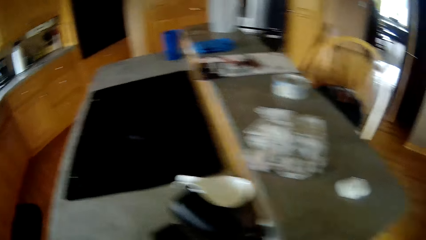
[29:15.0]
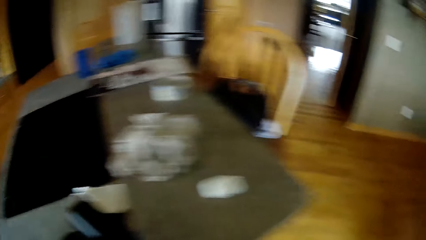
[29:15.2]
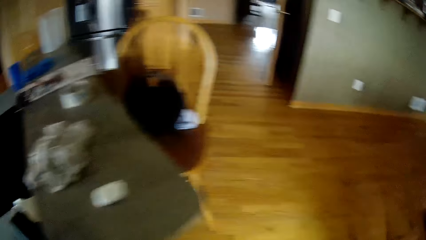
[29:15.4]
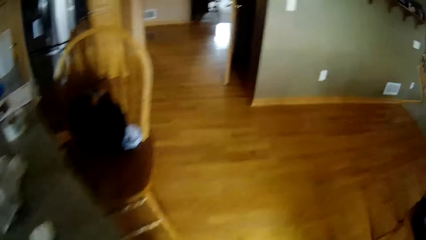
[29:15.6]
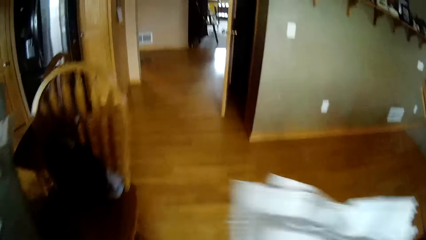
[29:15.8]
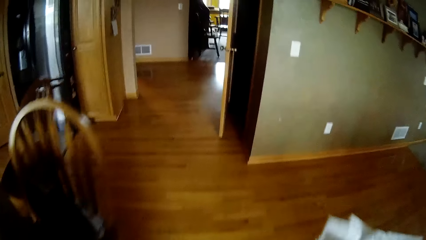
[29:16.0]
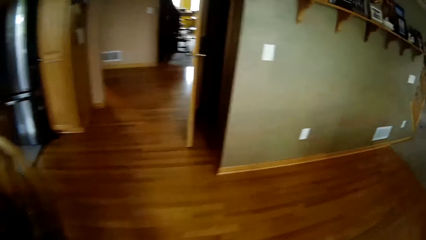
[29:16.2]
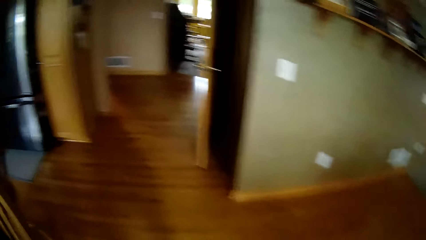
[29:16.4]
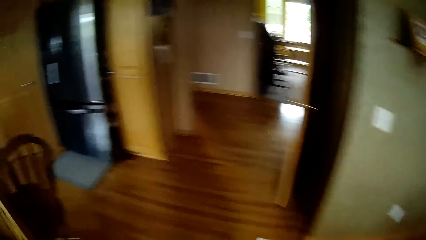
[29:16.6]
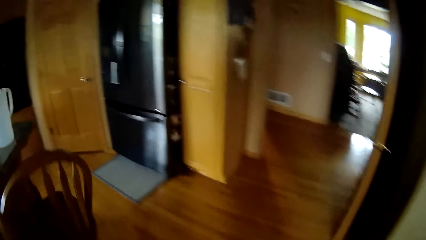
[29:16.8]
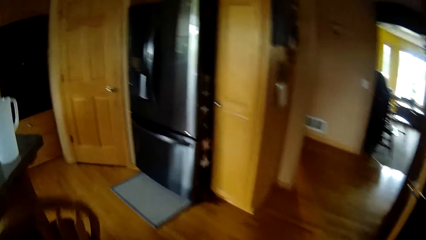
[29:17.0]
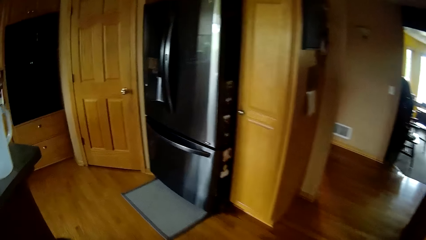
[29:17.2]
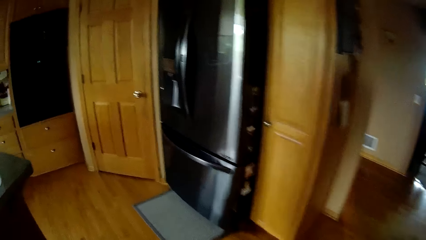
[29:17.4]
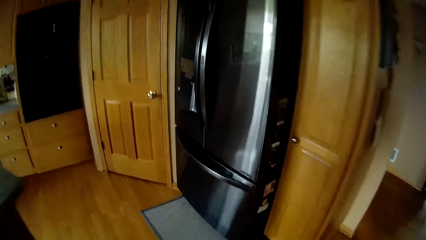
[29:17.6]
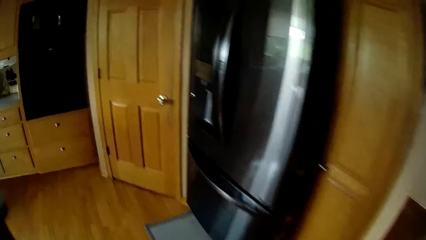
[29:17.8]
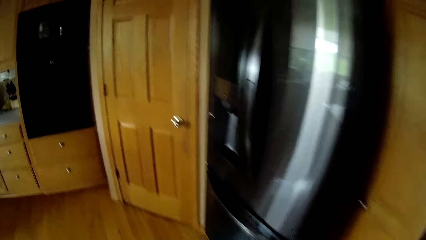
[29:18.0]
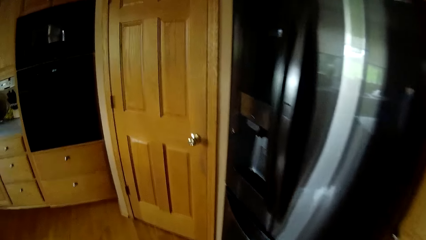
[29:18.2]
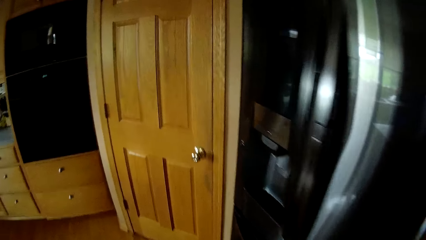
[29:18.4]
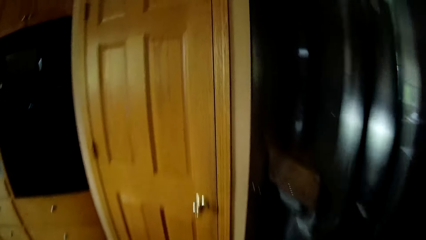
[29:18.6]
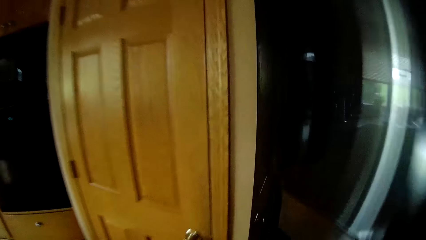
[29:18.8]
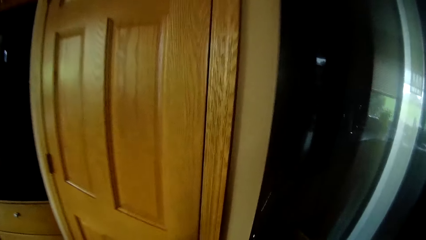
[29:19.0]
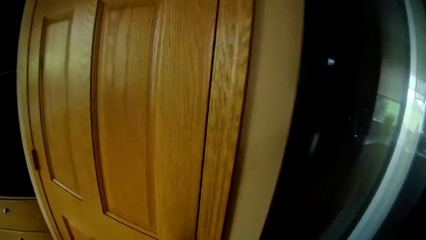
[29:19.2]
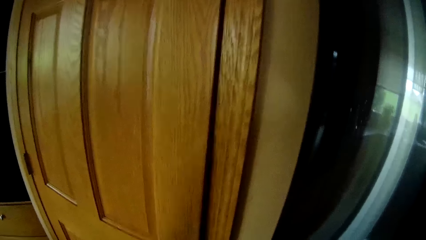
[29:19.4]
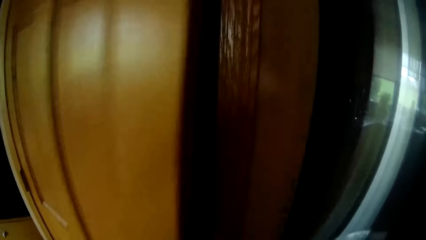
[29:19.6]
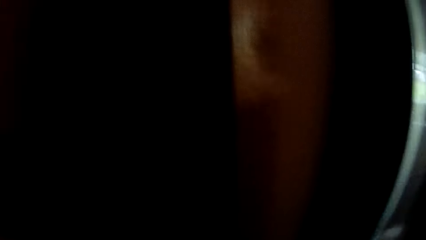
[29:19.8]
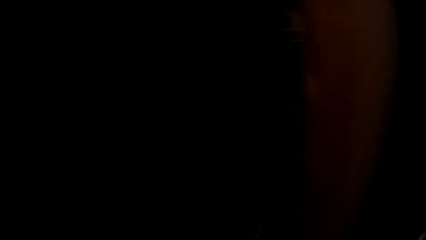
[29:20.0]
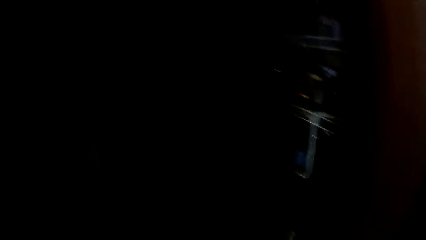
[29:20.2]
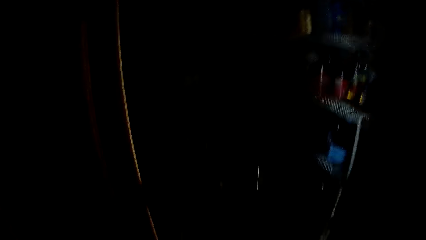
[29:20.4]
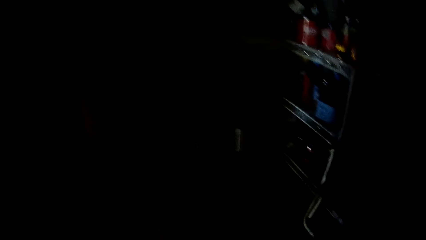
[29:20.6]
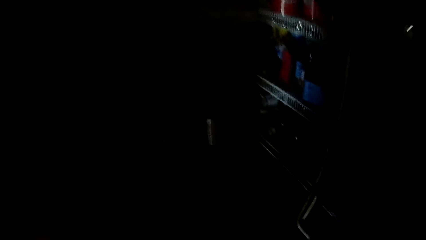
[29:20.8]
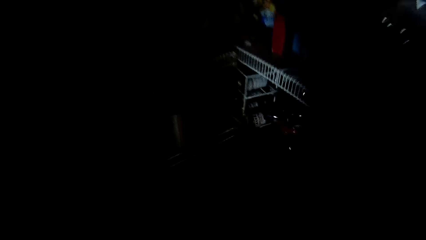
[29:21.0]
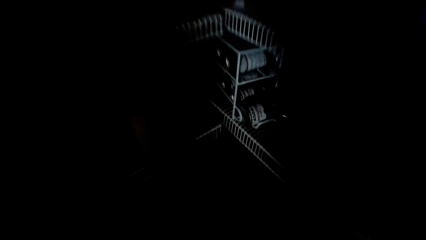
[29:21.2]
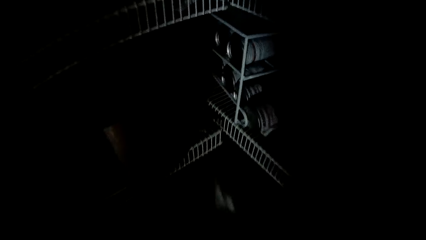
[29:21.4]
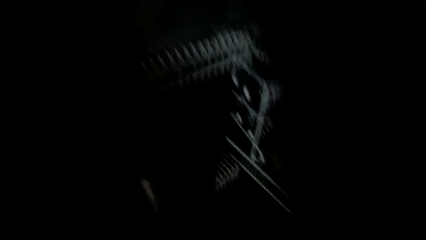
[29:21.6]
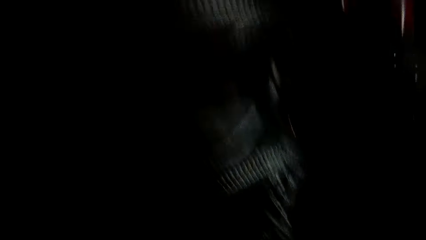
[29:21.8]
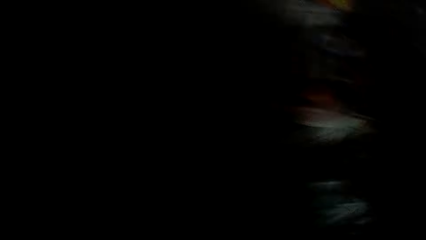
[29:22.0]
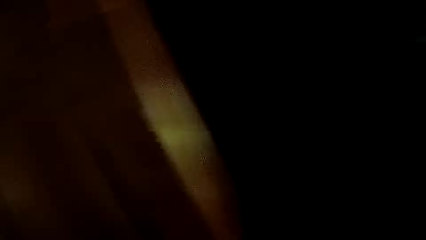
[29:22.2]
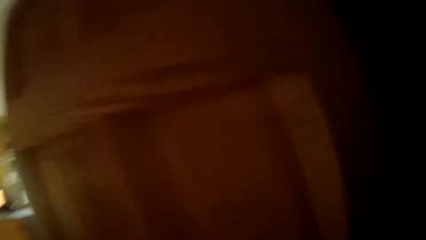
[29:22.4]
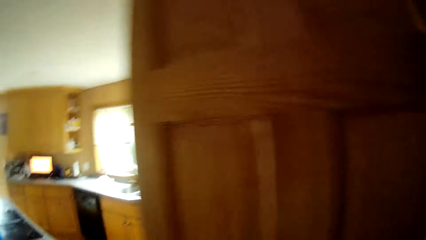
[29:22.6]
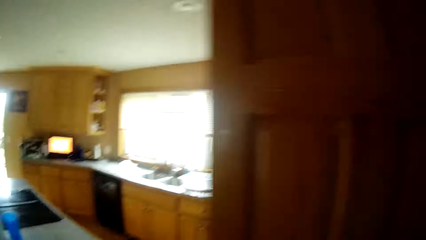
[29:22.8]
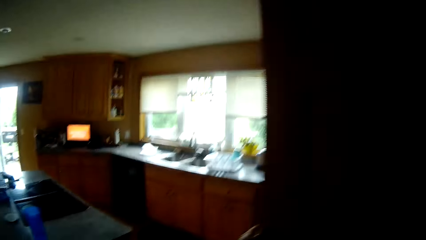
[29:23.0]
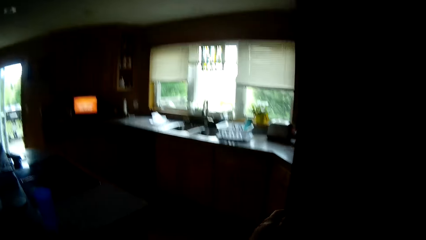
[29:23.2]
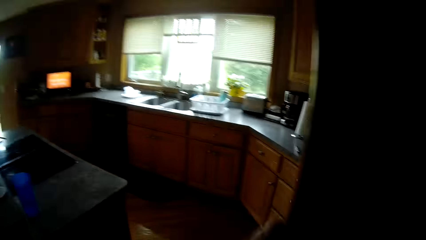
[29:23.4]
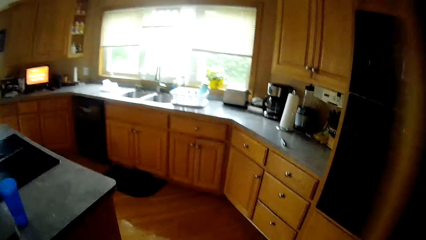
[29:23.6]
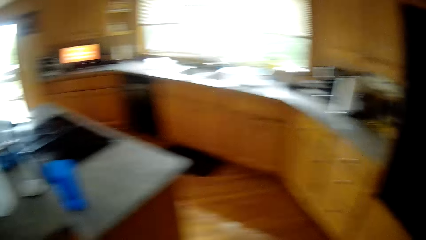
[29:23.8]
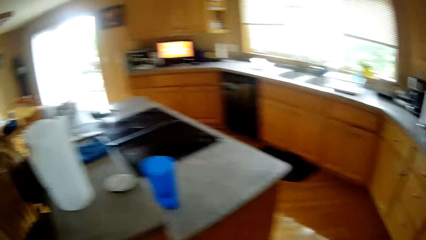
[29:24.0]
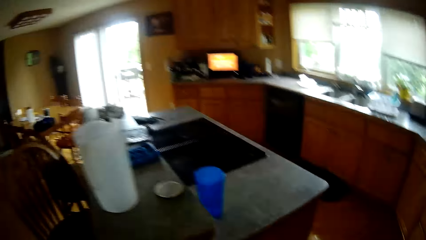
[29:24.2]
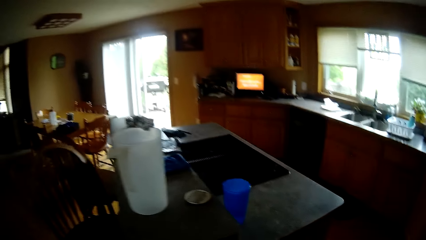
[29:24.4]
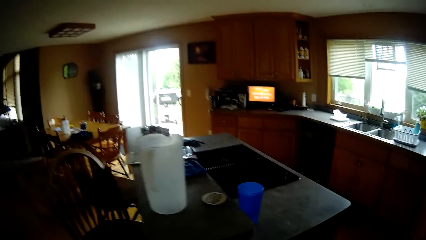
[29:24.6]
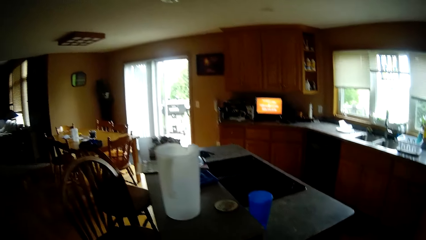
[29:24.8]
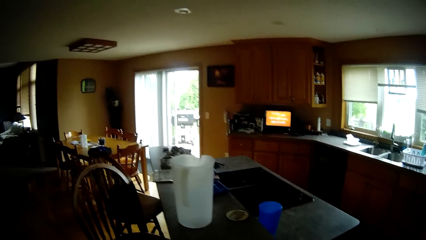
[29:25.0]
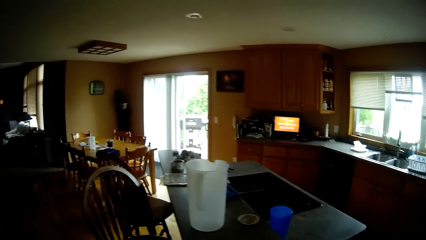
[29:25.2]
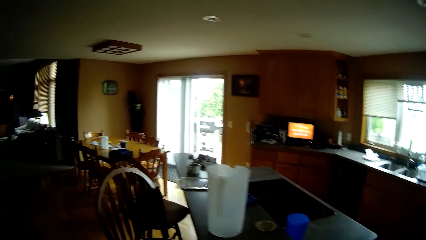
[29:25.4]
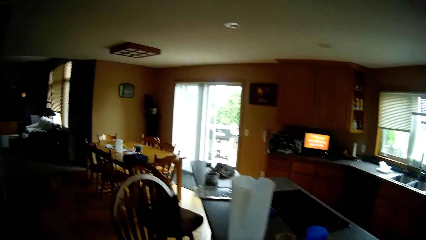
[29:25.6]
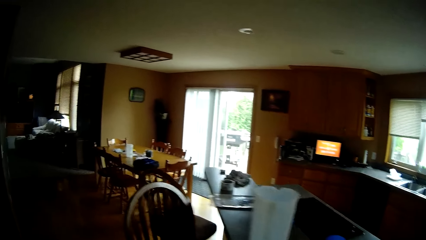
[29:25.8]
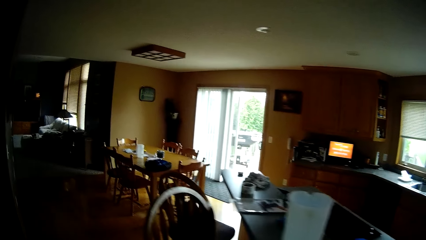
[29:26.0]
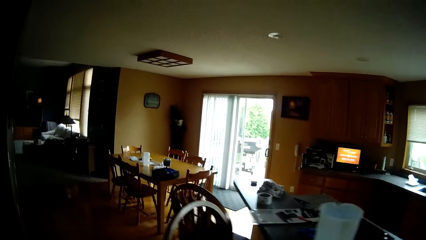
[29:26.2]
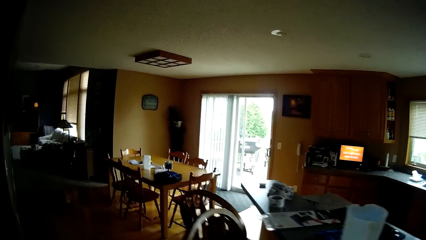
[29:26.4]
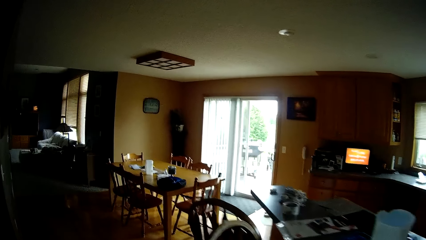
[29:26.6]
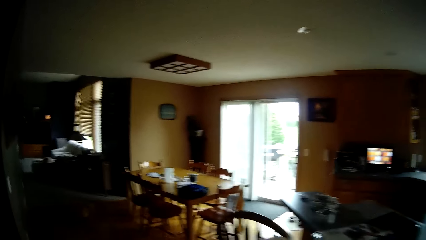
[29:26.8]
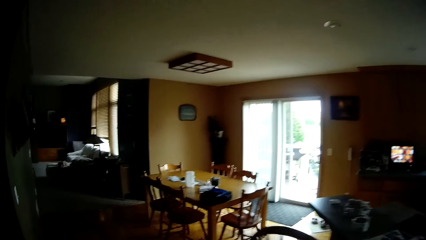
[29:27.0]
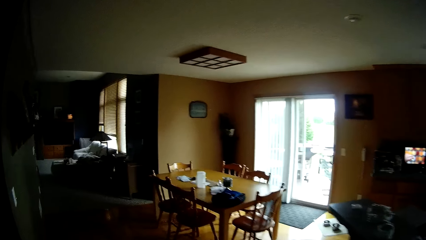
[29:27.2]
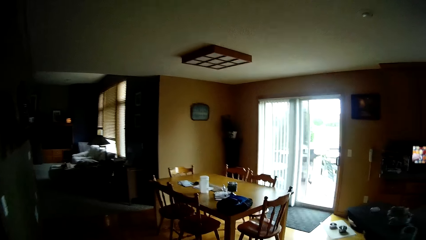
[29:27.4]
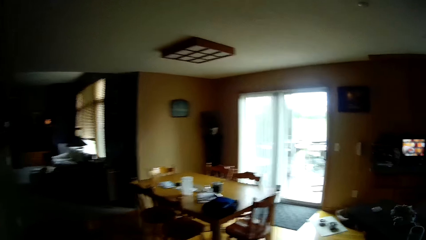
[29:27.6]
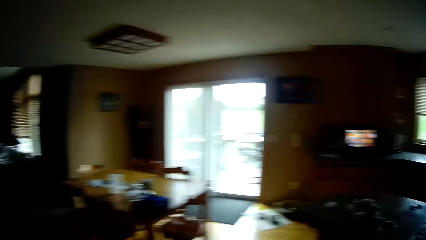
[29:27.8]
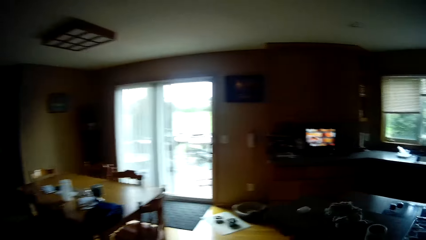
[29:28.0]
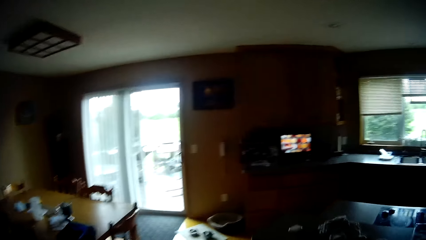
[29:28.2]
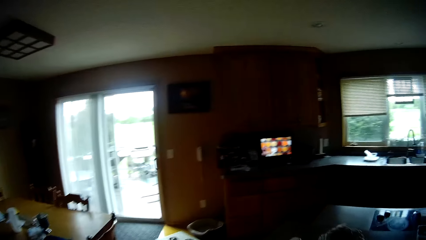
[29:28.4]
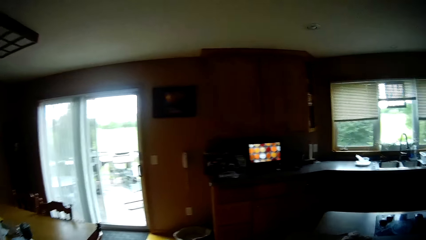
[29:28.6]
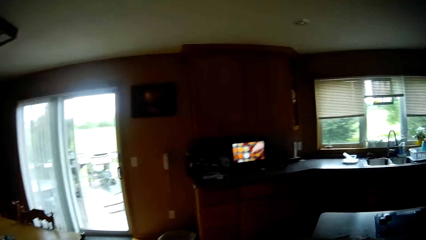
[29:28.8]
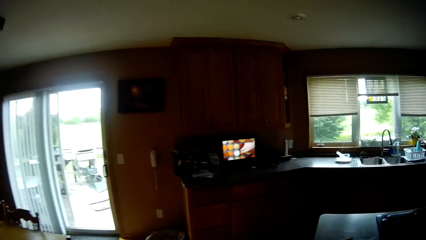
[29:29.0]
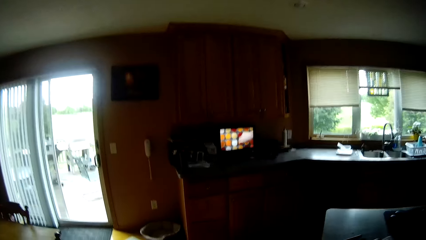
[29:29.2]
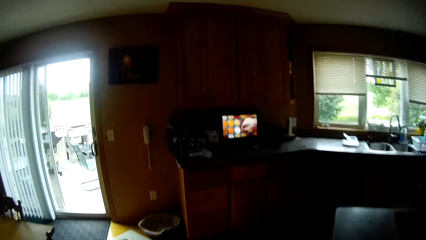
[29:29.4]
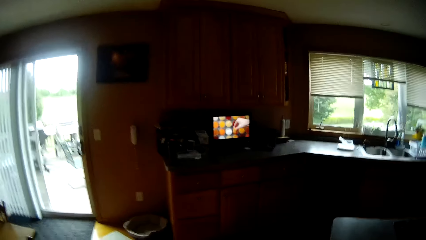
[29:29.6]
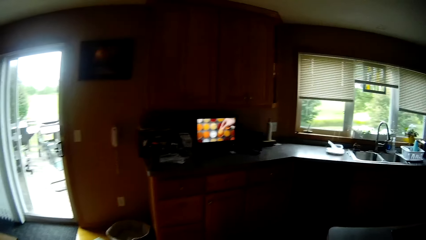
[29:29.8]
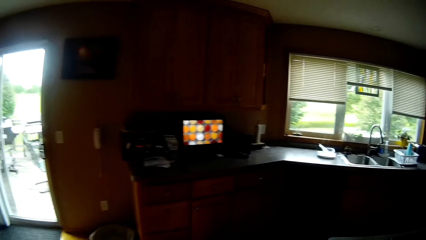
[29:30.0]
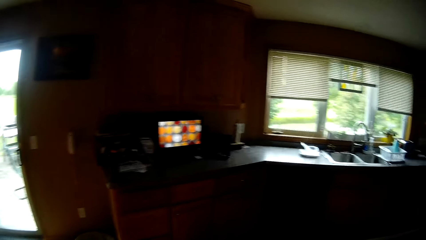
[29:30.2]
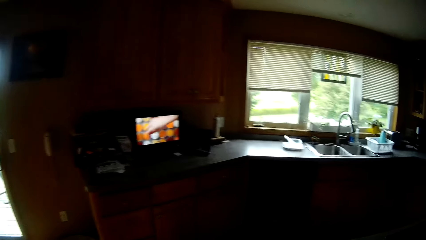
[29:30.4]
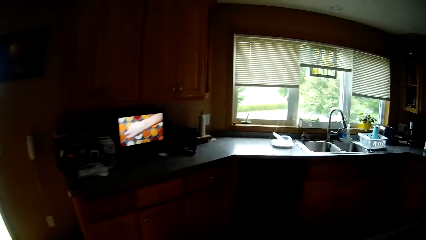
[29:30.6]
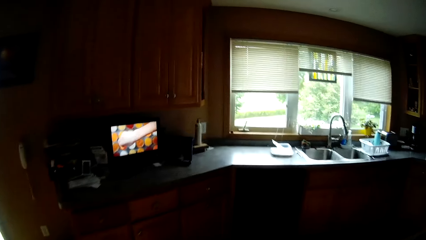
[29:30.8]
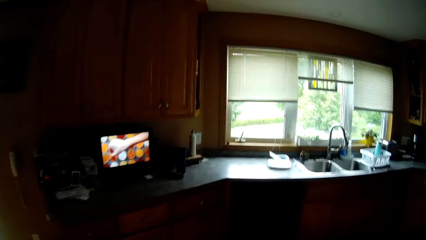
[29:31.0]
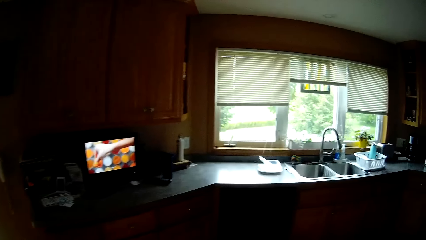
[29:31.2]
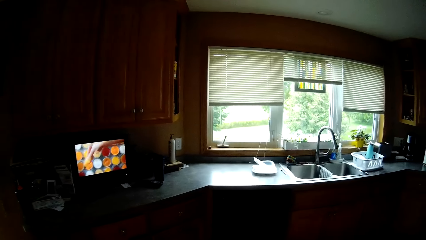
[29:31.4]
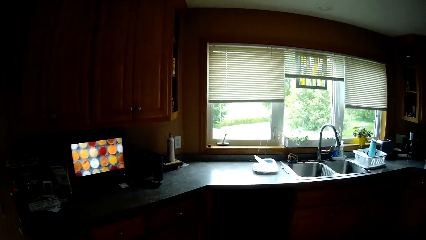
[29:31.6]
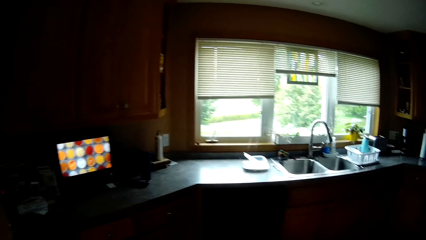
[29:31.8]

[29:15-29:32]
The camera wearer holds the pile of papers with both hands. He moves the camera around. He walks around the room. He opens a door with his left hand. He enters through the door. He drops the pile of papers into a cabinet with his right hand. He moves the camera around. He closes the door with his right hand. He walks around the room repeatedly.
